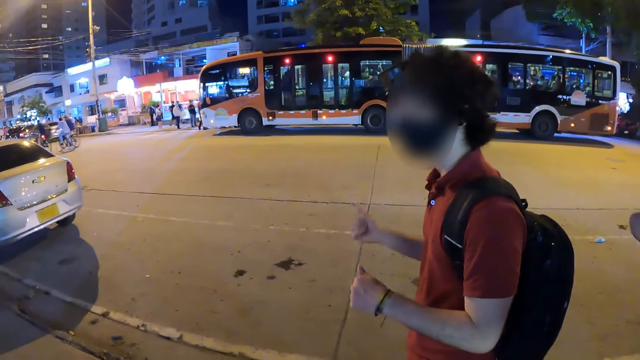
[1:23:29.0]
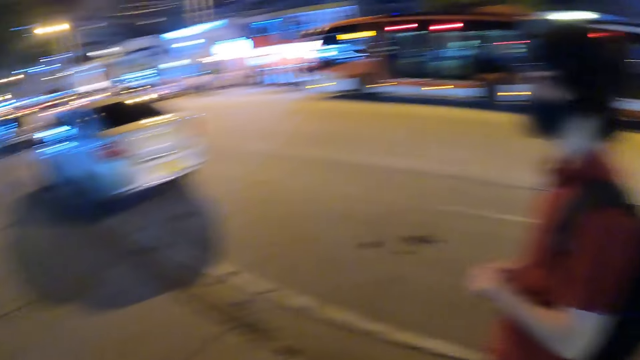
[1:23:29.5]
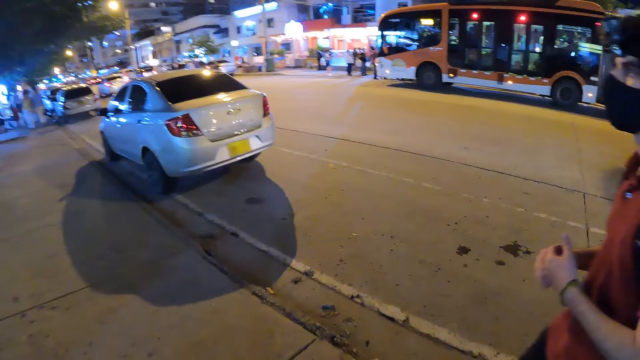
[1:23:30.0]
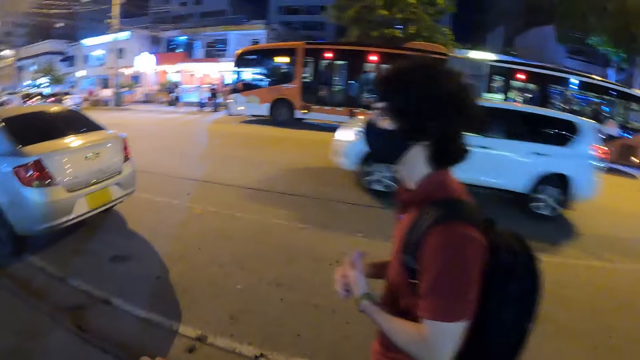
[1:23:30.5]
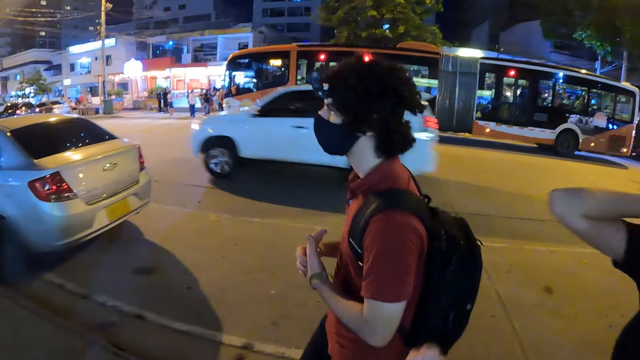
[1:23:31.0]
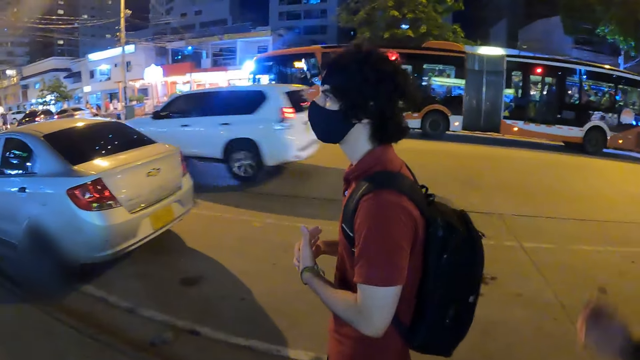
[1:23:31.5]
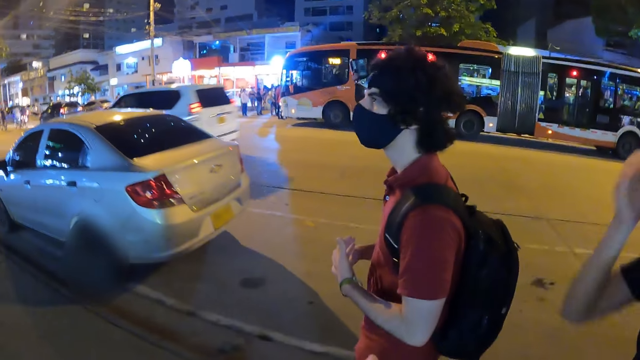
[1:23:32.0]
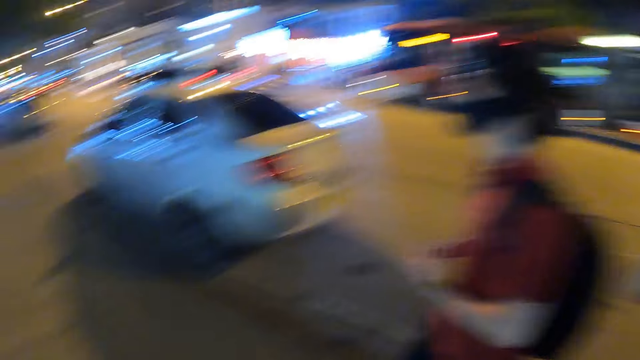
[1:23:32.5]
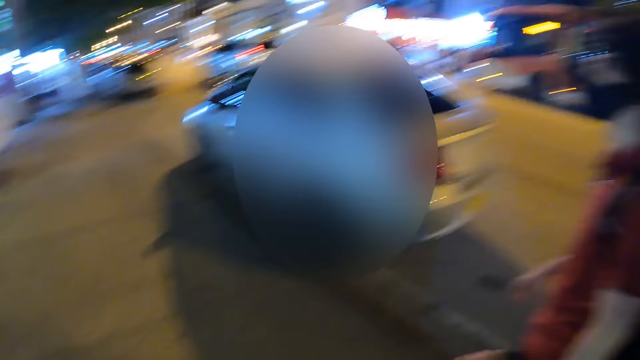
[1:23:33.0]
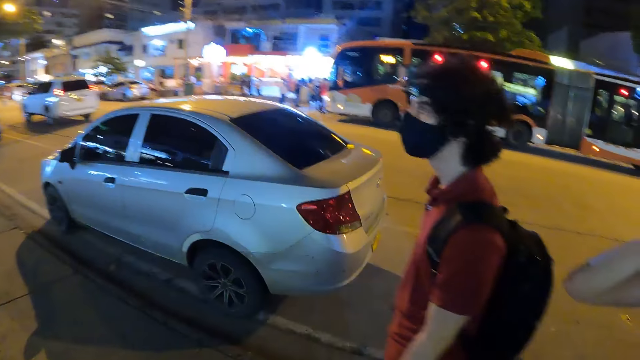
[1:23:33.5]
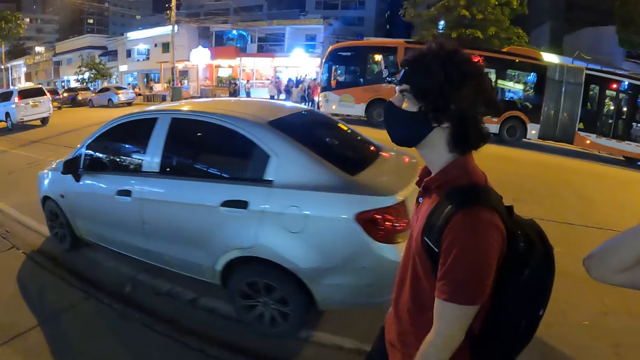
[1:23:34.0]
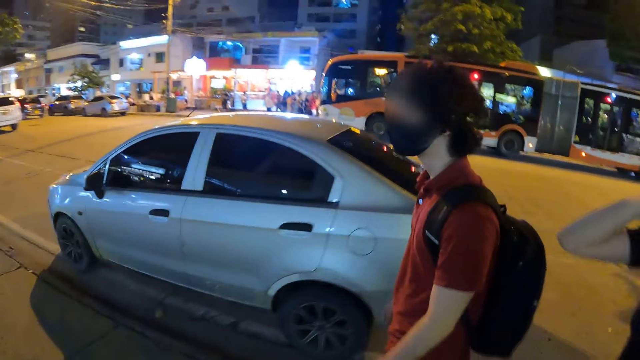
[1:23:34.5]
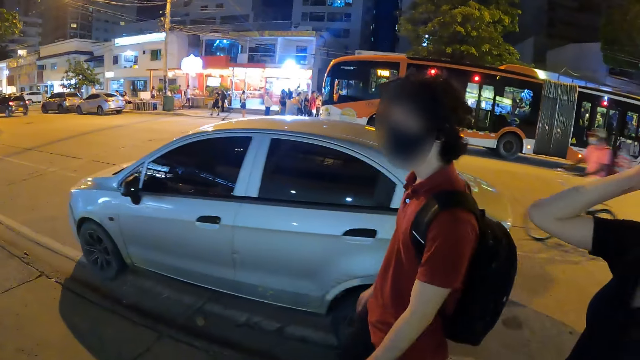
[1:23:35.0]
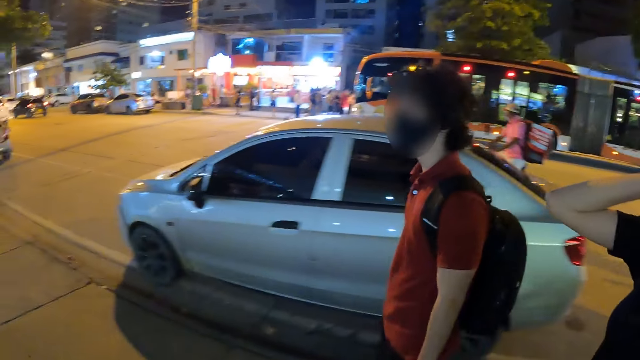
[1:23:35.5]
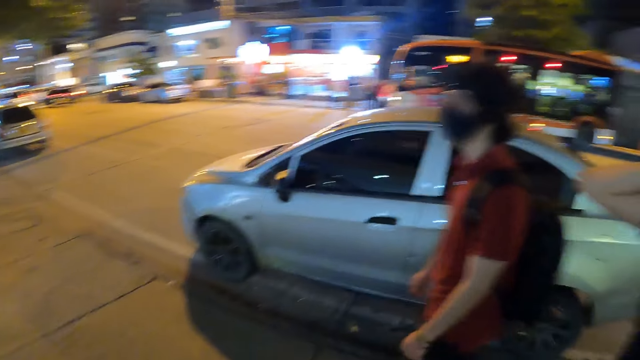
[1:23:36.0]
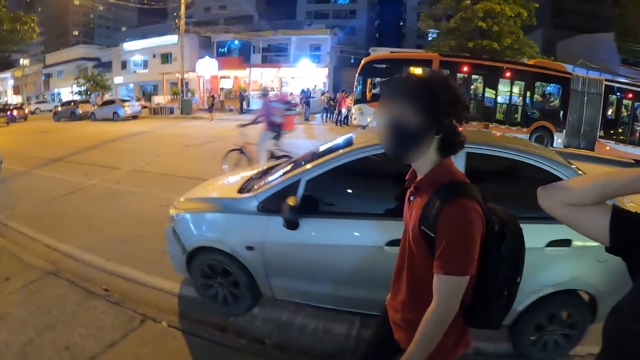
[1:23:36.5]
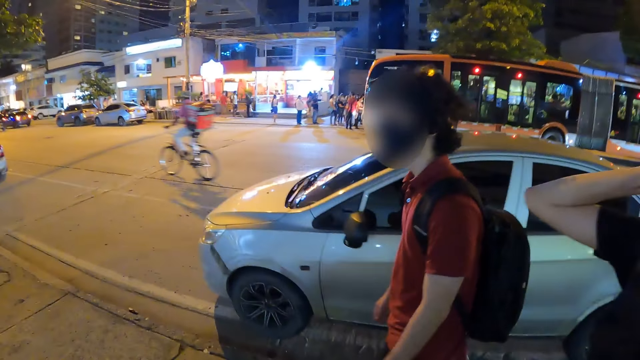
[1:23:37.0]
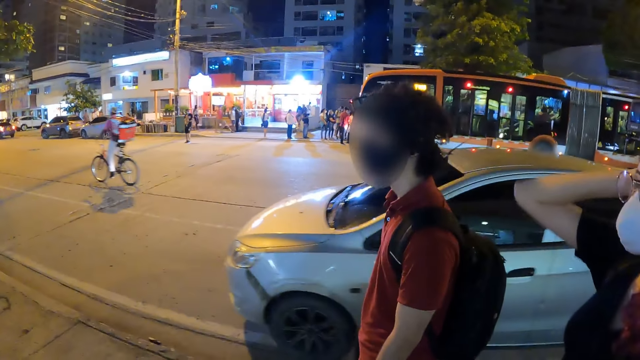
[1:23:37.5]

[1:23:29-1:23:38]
The man walks beside the road. The camera wearer walks along the path.

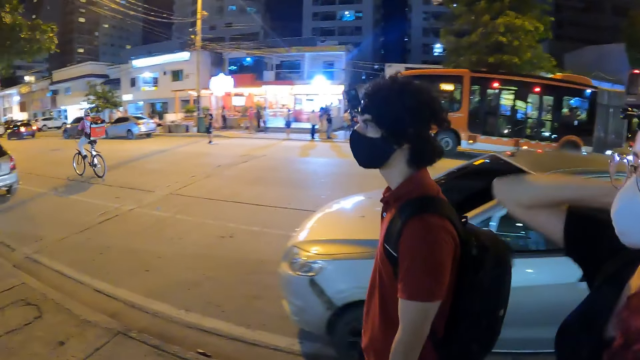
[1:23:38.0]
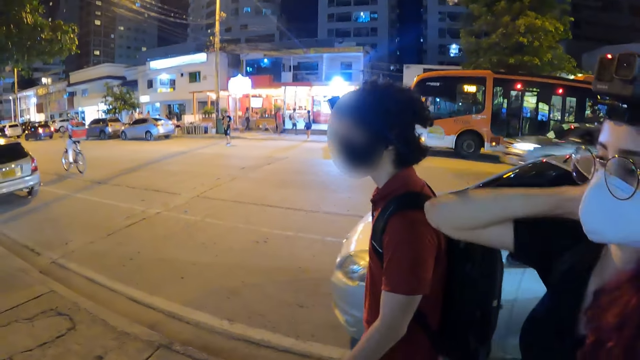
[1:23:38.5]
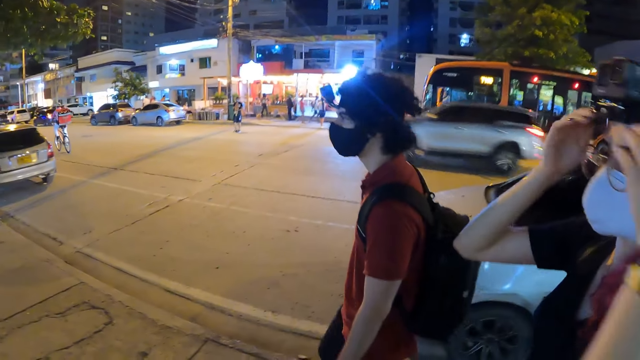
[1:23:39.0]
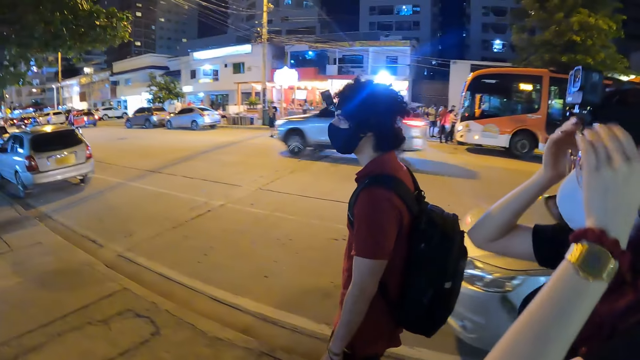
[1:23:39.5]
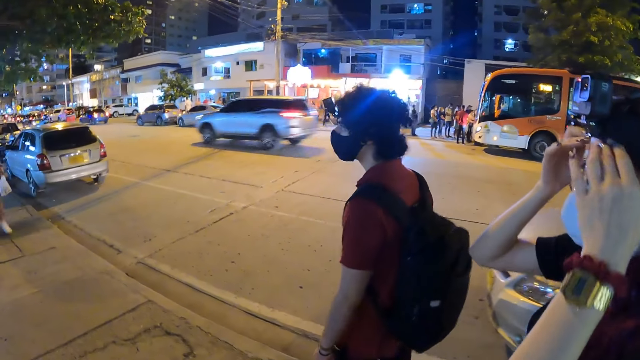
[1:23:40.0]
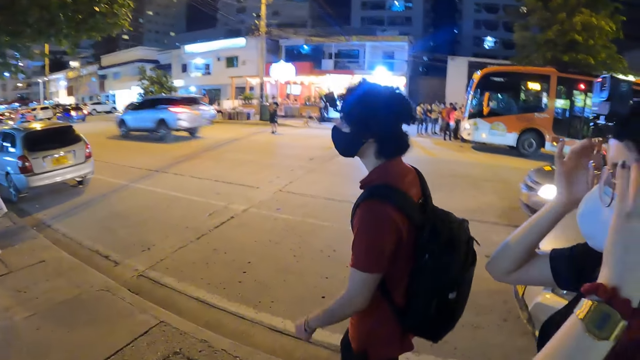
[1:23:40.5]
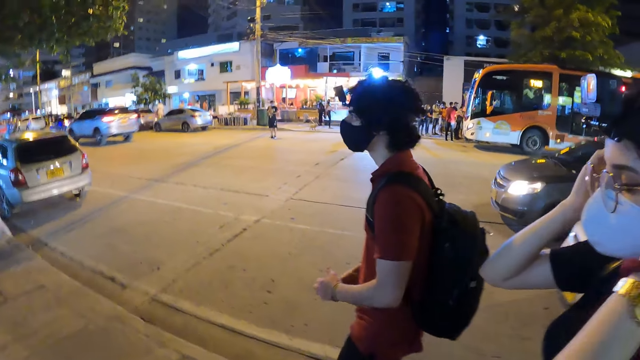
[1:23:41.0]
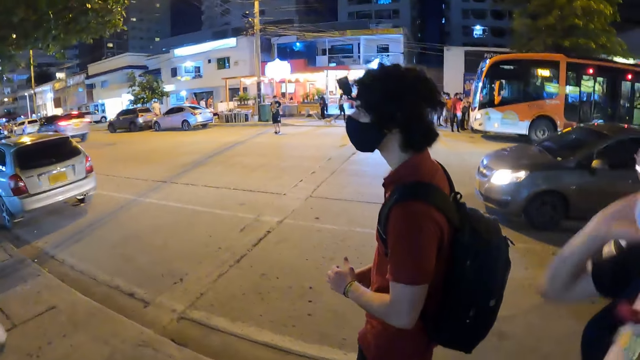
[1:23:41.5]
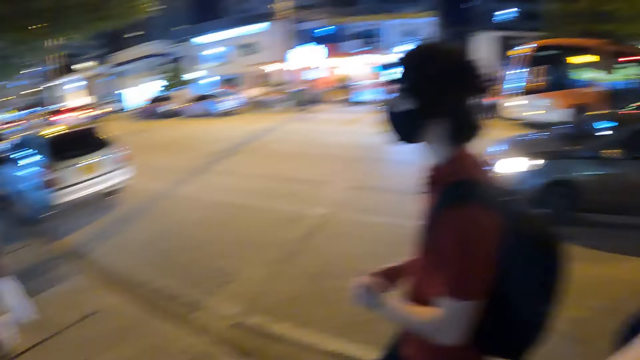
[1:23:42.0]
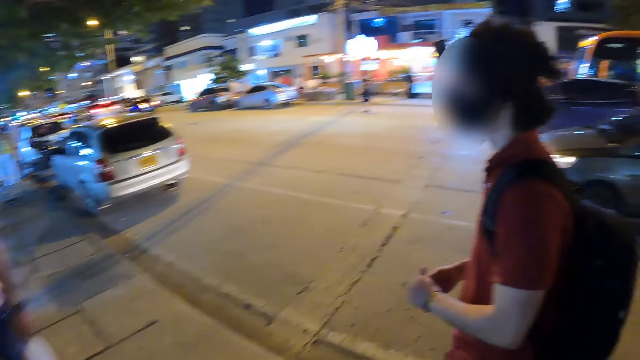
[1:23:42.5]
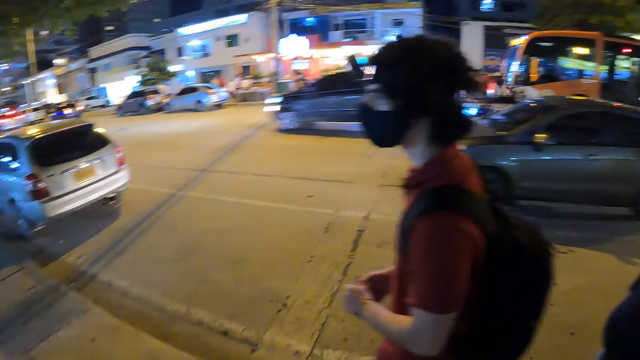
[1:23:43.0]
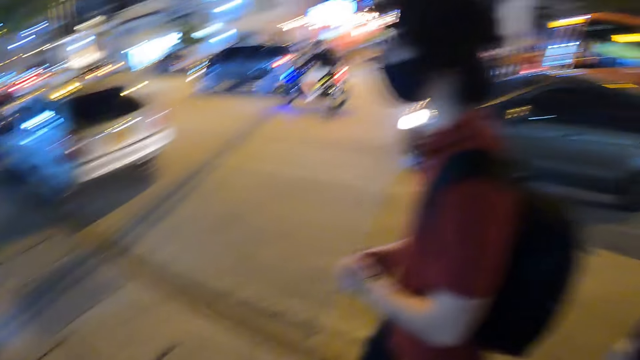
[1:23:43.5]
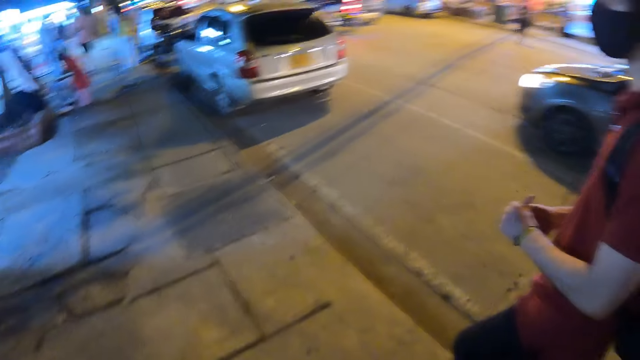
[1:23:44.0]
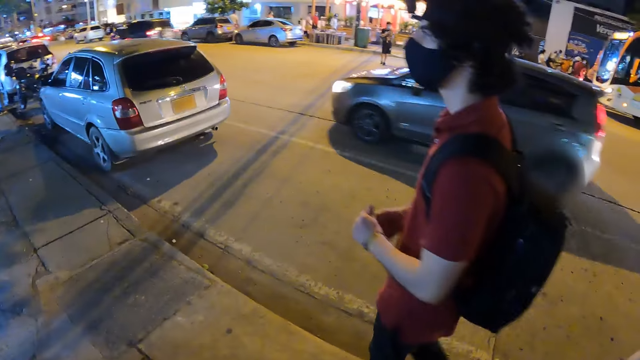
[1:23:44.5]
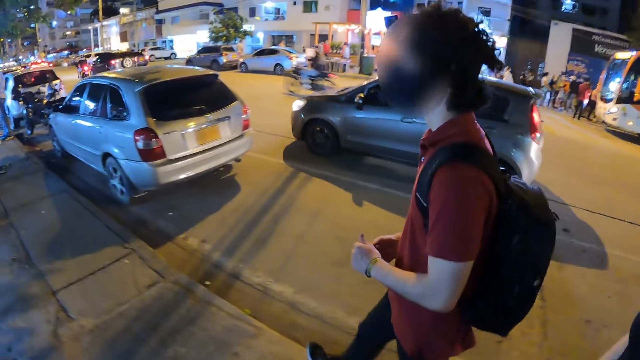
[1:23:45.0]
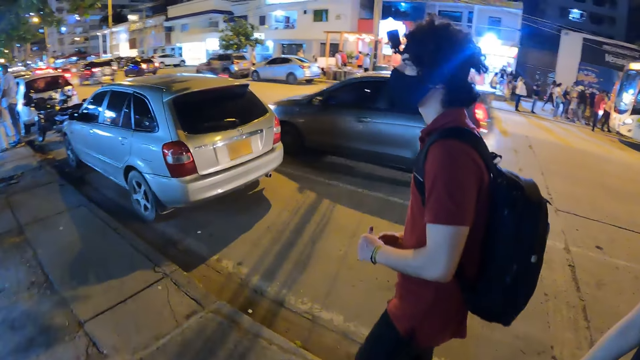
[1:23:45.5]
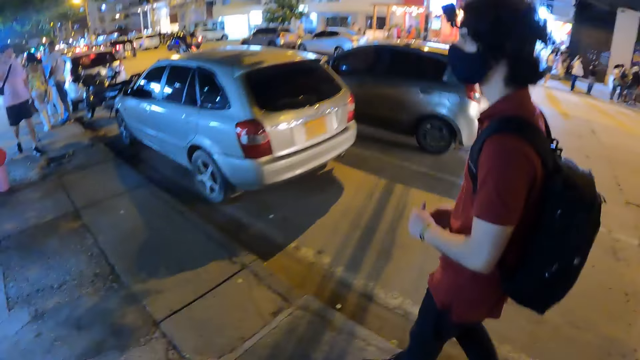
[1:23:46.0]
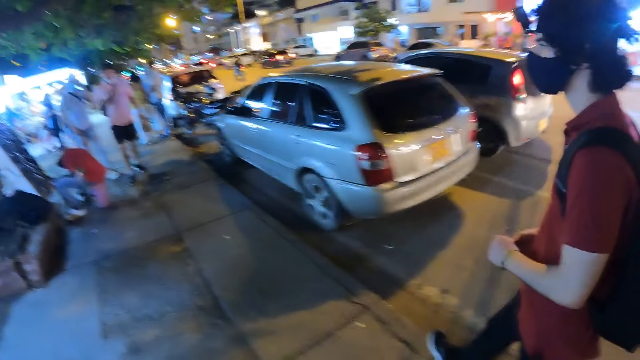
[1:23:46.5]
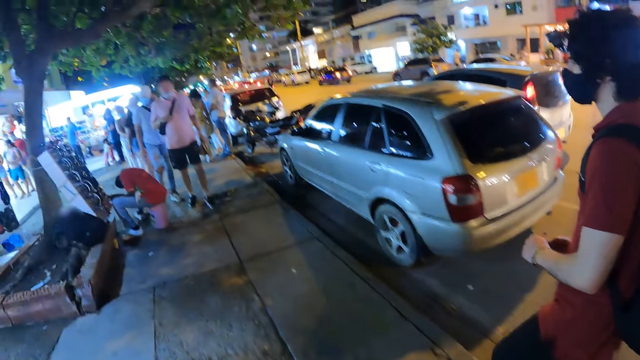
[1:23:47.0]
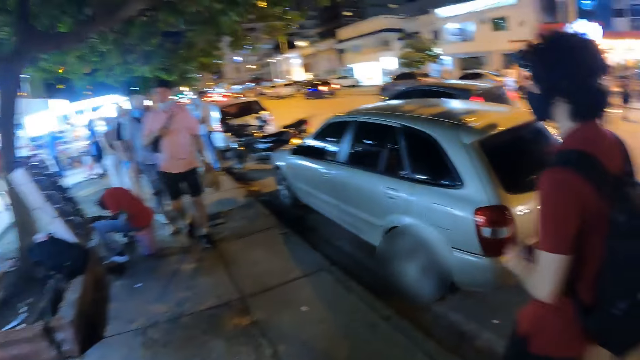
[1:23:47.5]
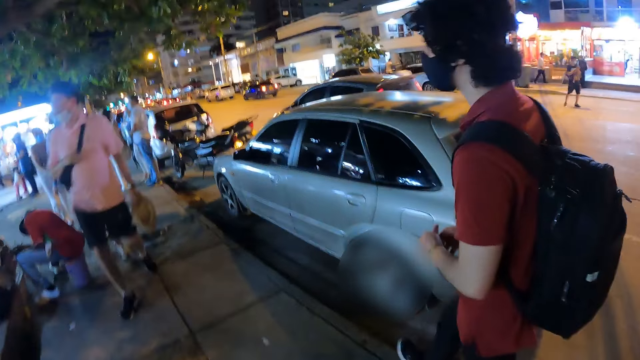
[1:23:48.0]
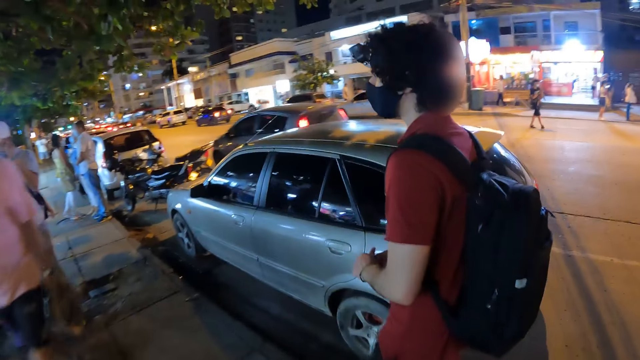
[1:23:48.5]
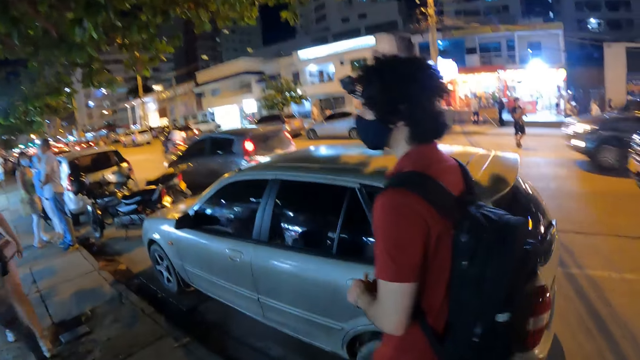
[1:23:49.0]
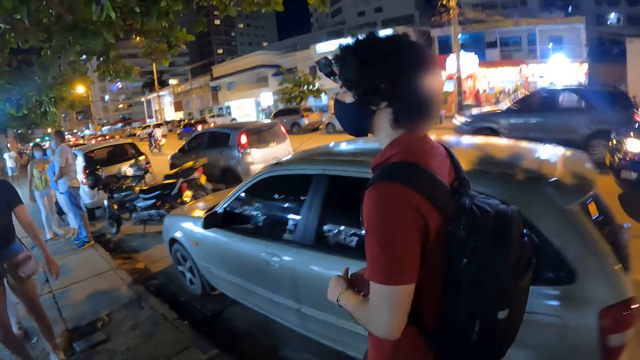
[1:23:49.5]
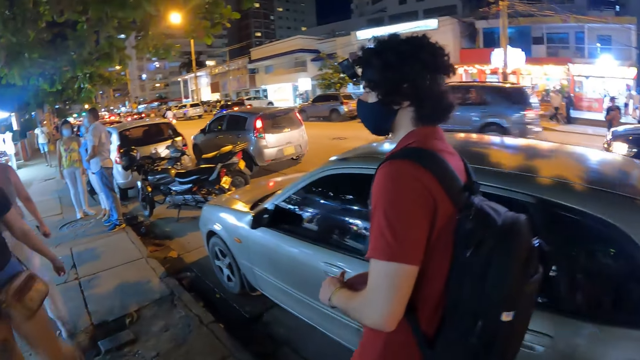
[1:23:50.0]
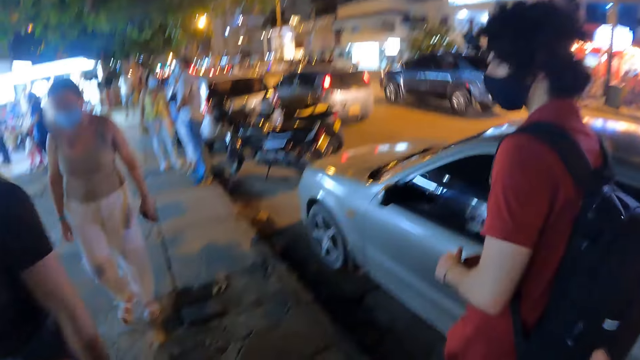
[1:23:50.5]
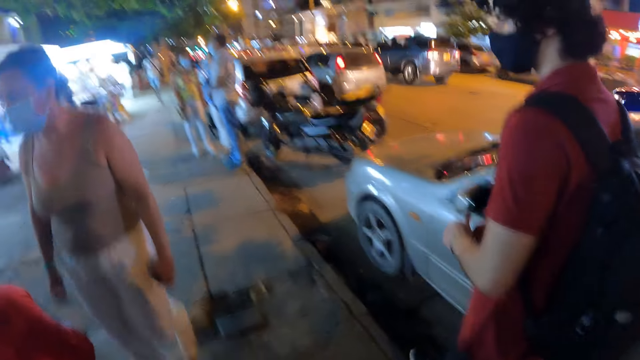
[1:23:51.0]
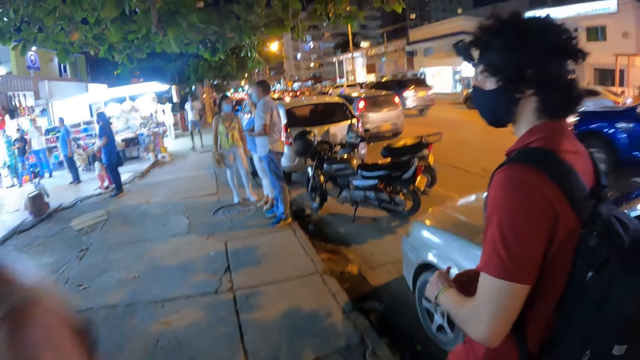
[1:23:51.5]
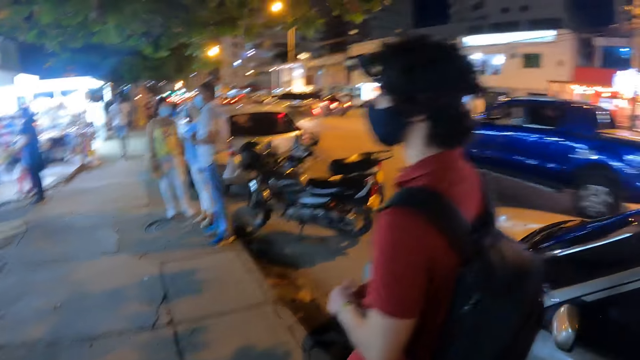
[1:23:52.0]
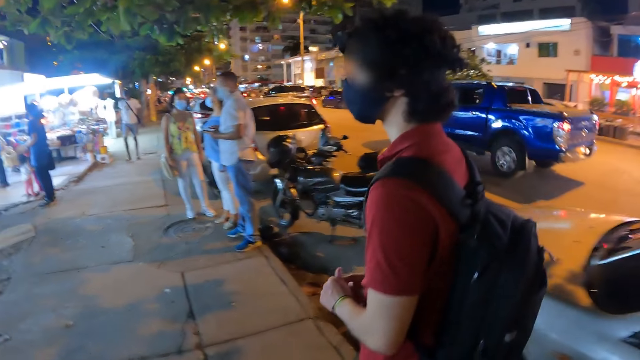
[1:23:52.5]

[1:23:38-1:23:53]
The woman holds something with her hand, pulls her hand off her neck, aligns her hair with both hands, and pulls her hands off the hair. The man walks beside the road. The man walks along the path. The man walks past the camera wearer. The camera wearer walks along the path. Another woman walks past the camera wearer.
